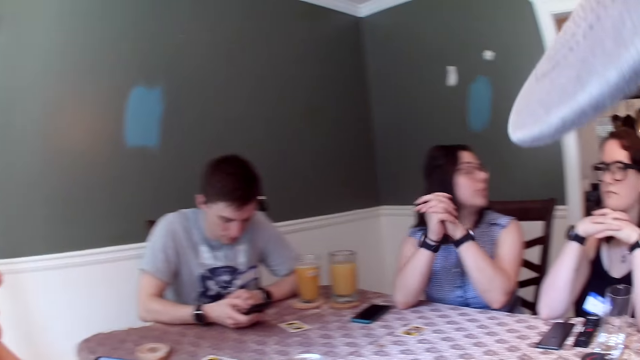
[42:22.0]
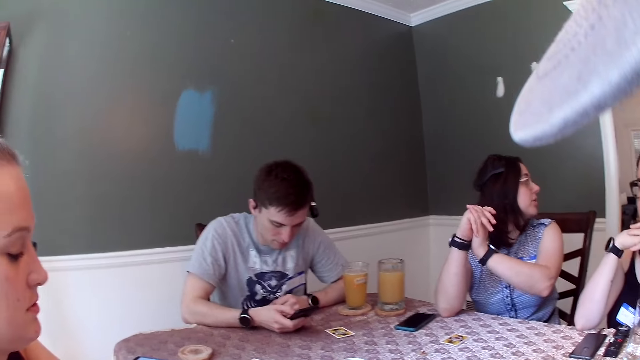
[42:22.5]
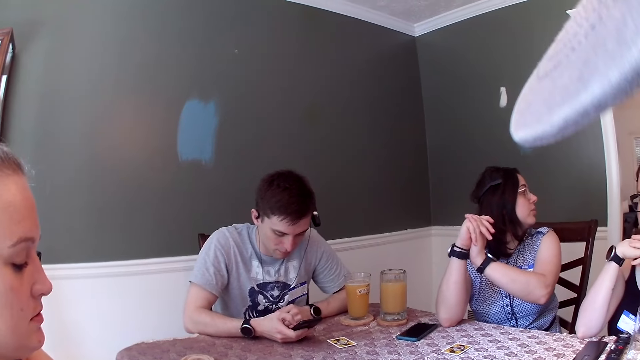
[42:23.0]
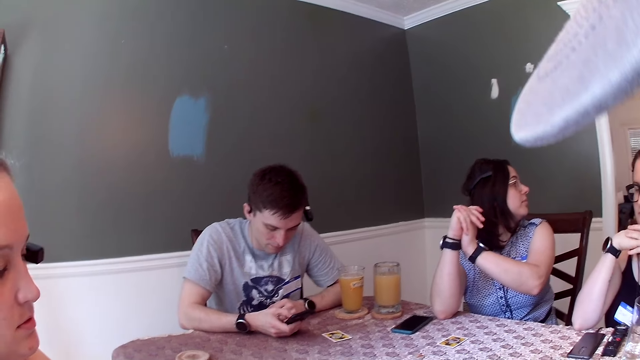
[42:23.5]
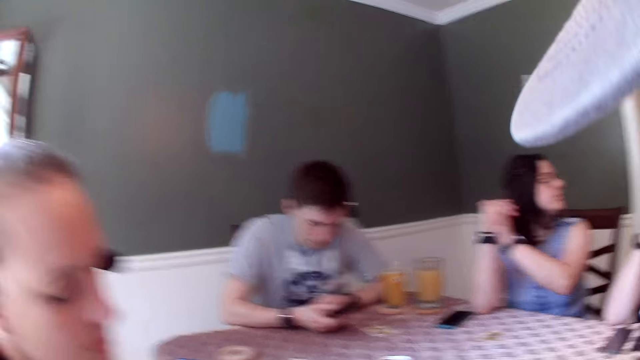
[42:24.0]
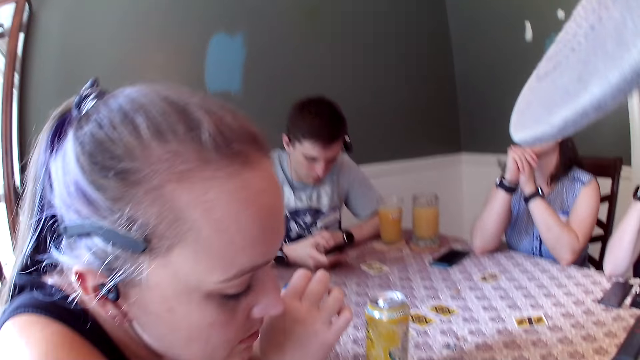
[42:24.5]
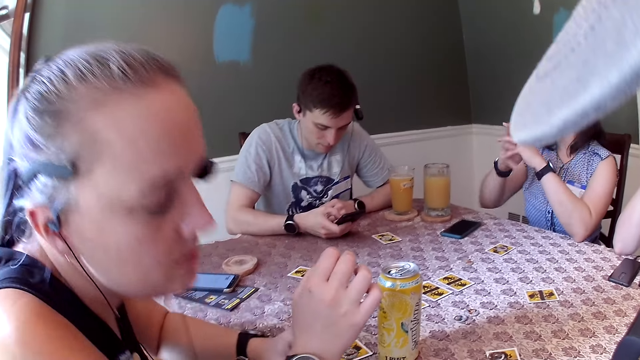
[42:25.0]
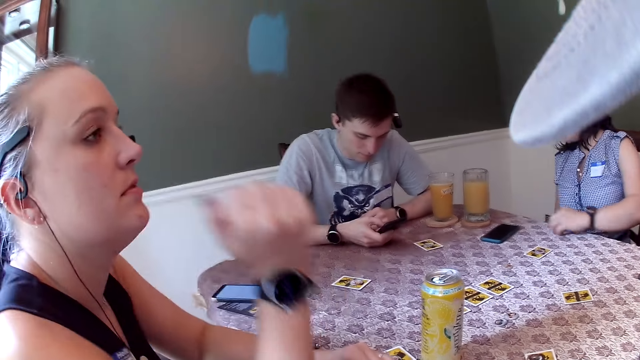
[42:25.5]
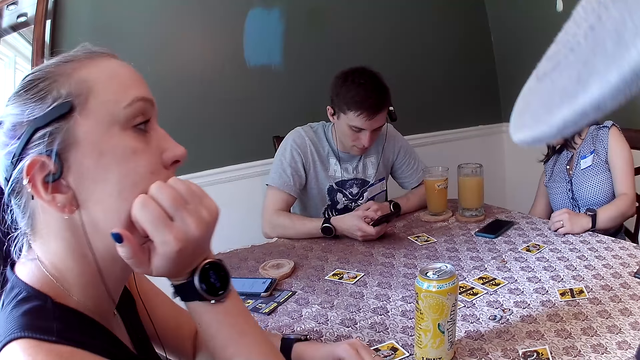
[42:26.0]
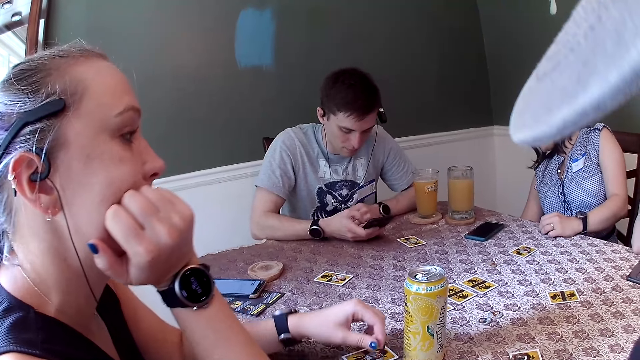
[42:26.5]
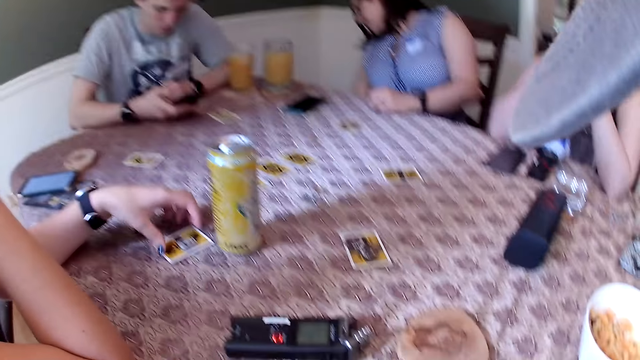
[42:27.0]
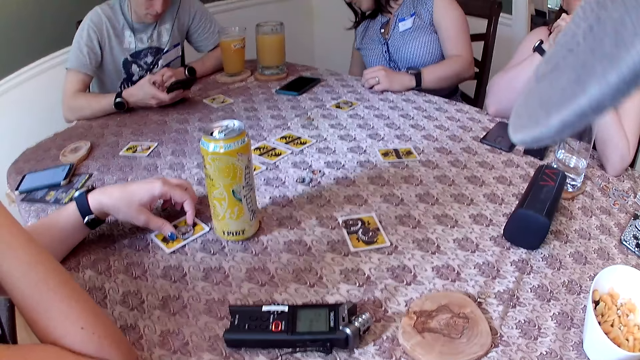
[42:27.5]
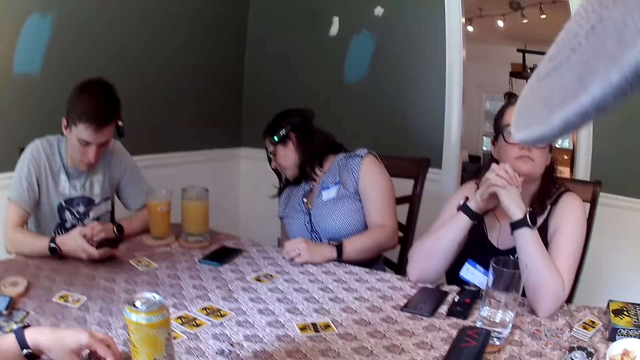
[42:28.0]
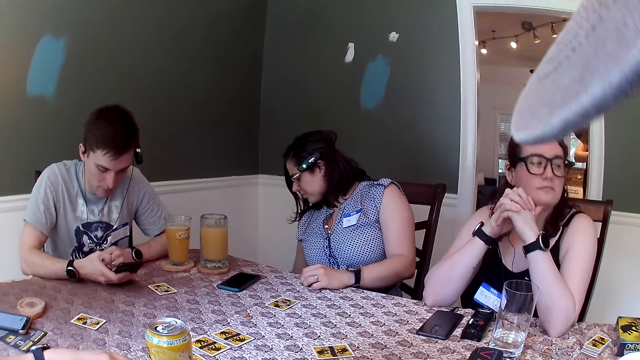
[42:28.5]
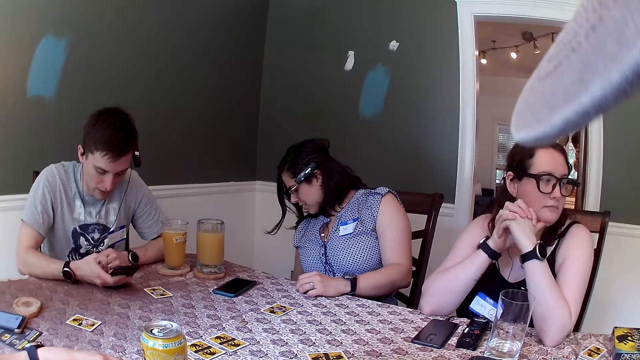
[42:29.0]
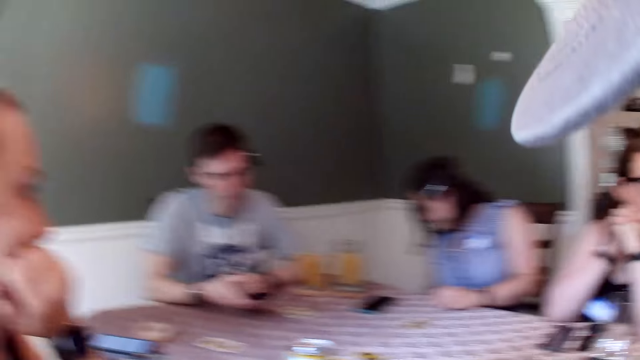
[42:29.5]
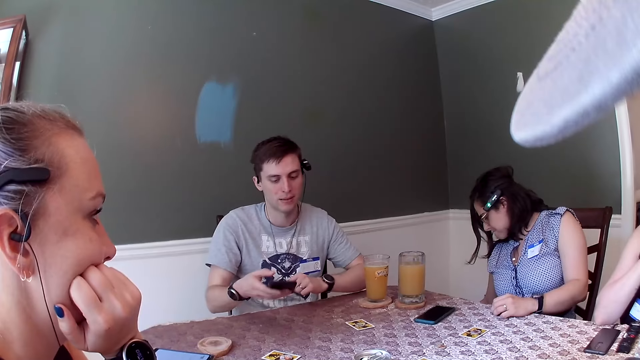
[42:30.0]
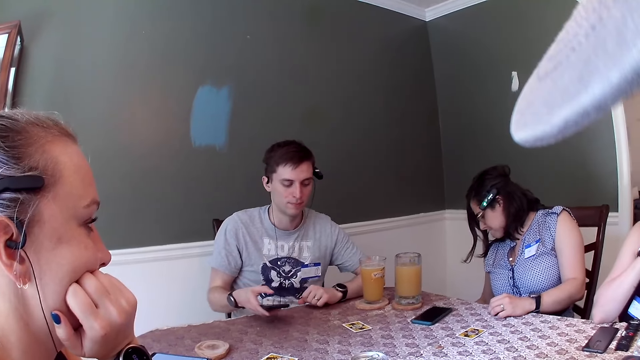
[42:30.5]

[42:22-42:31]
The woman talks to the man. Another woman rests her chin on her left hand and touches a card on the dining table with her left hand.

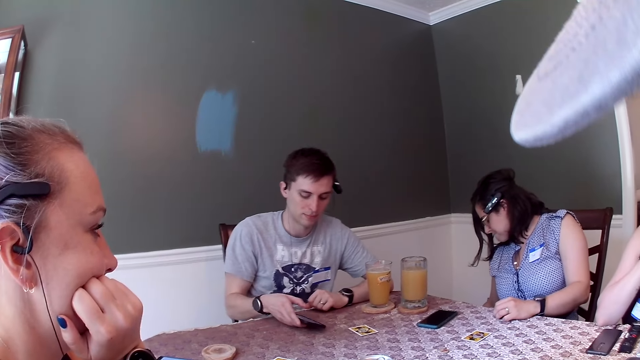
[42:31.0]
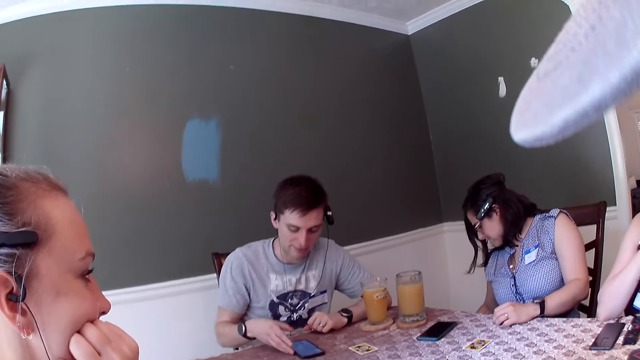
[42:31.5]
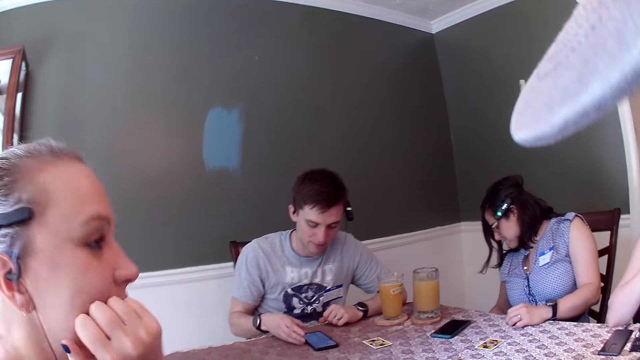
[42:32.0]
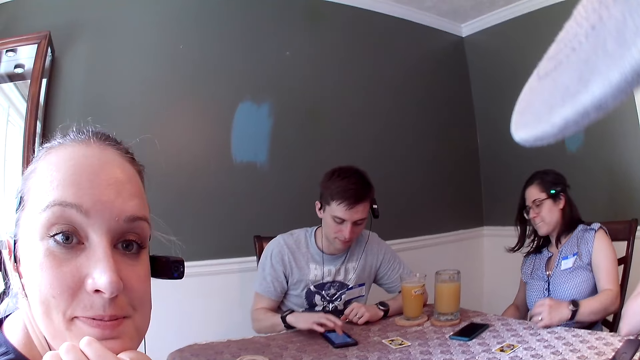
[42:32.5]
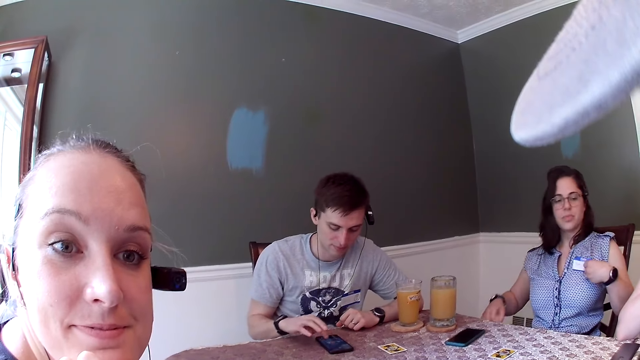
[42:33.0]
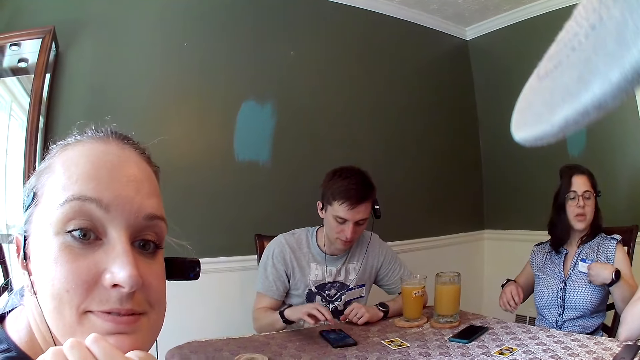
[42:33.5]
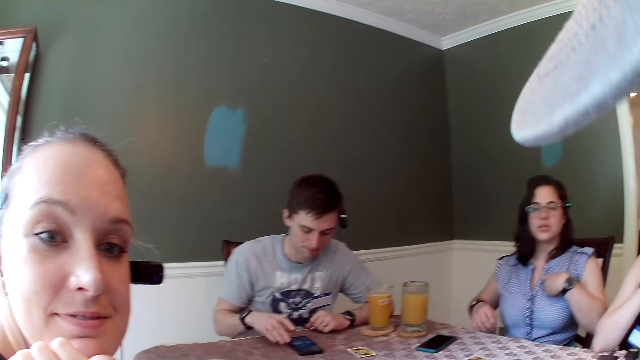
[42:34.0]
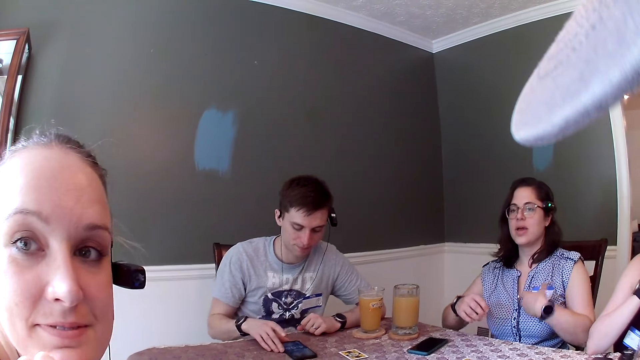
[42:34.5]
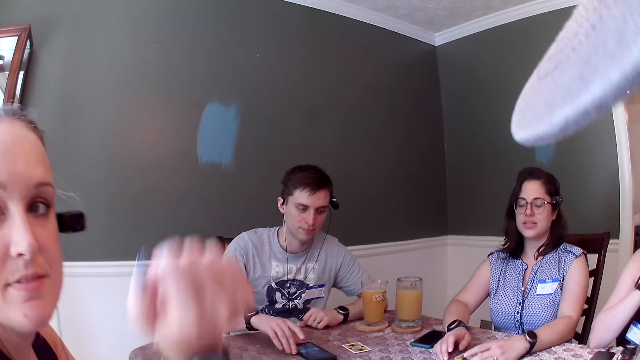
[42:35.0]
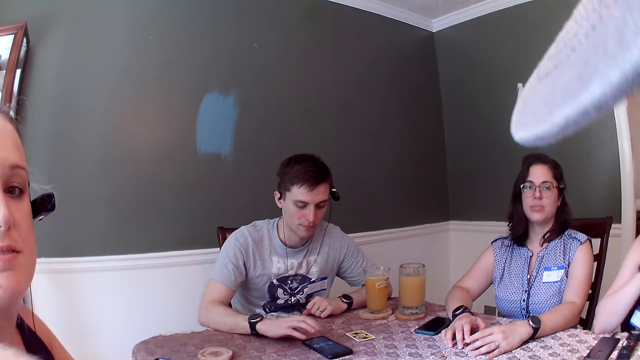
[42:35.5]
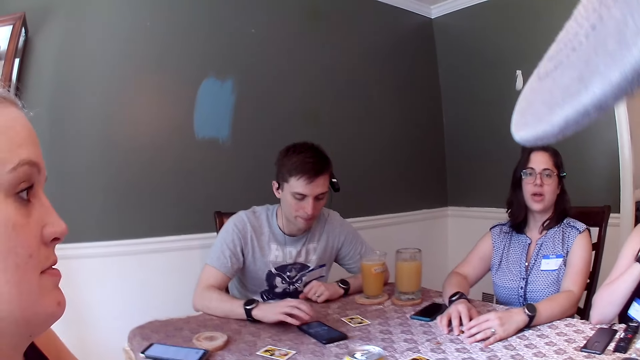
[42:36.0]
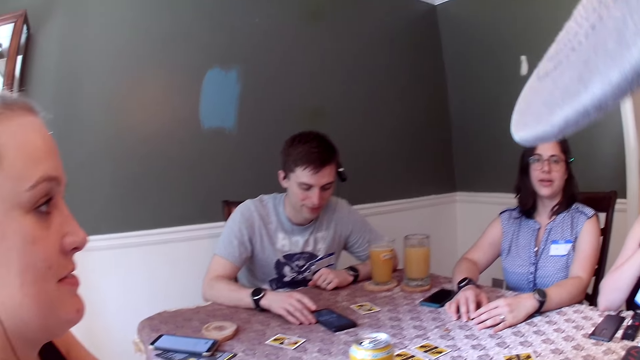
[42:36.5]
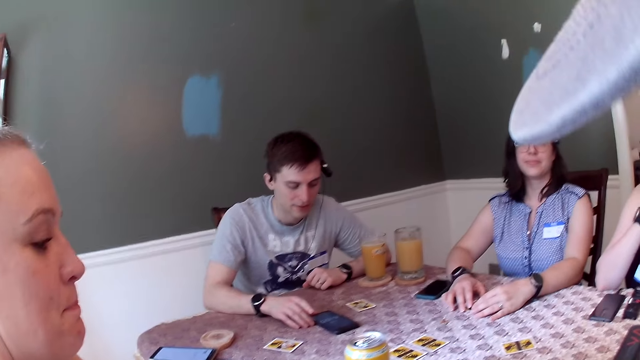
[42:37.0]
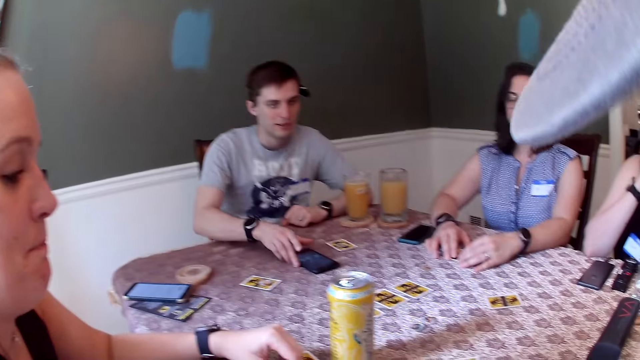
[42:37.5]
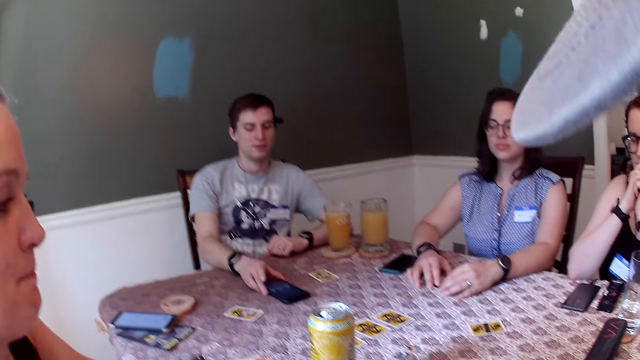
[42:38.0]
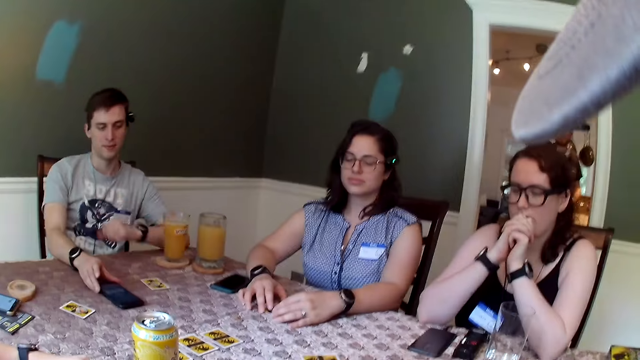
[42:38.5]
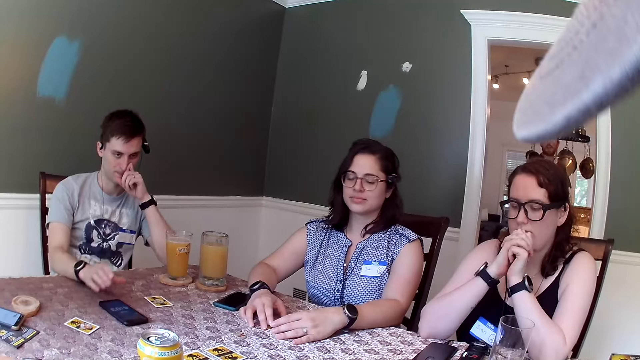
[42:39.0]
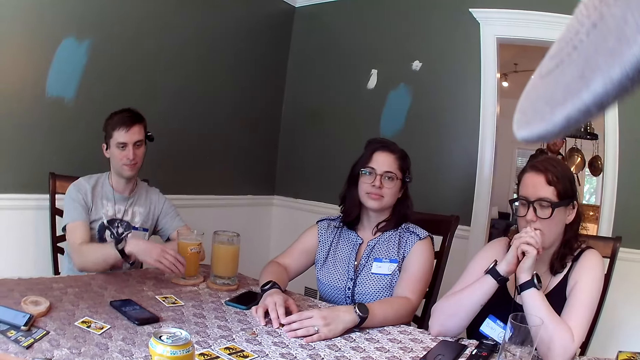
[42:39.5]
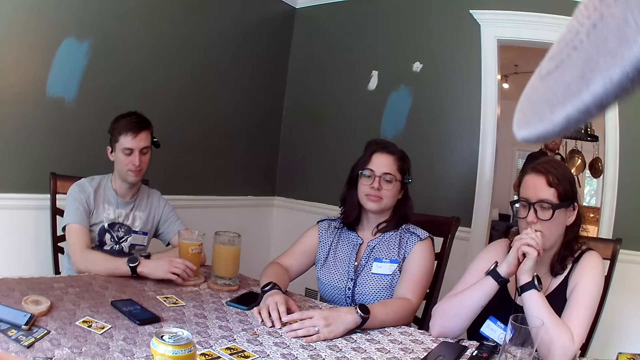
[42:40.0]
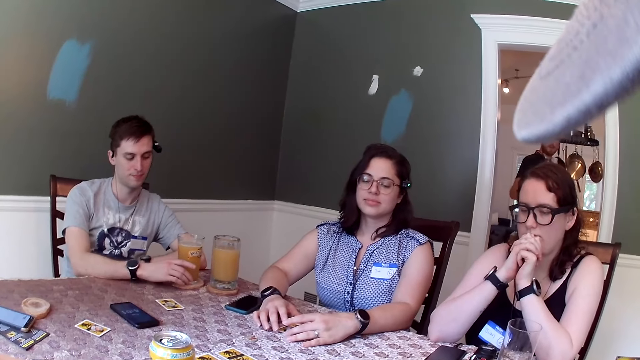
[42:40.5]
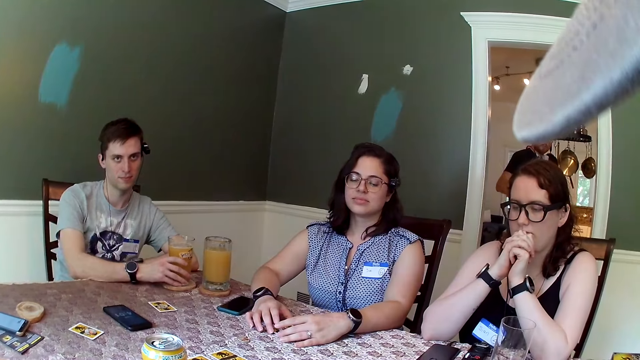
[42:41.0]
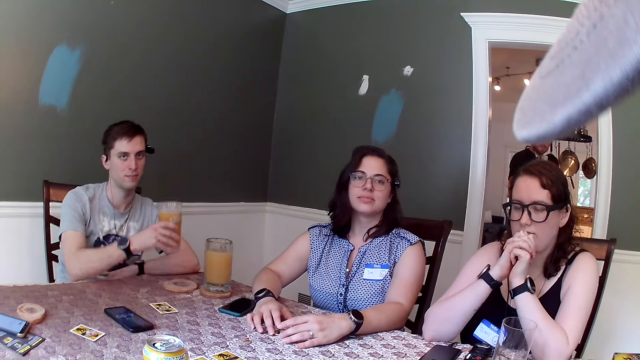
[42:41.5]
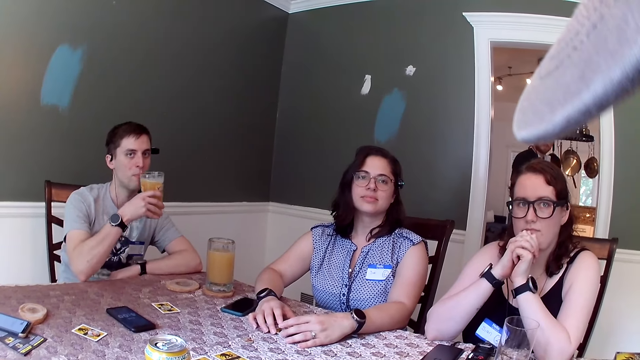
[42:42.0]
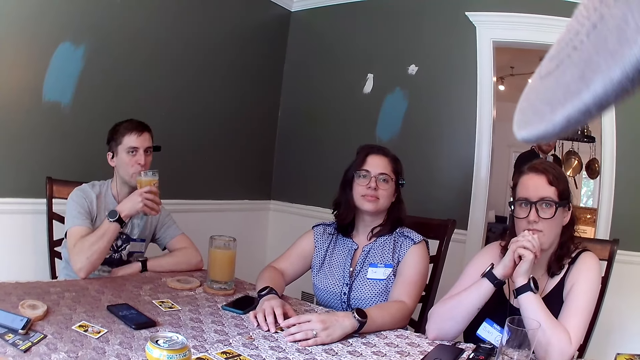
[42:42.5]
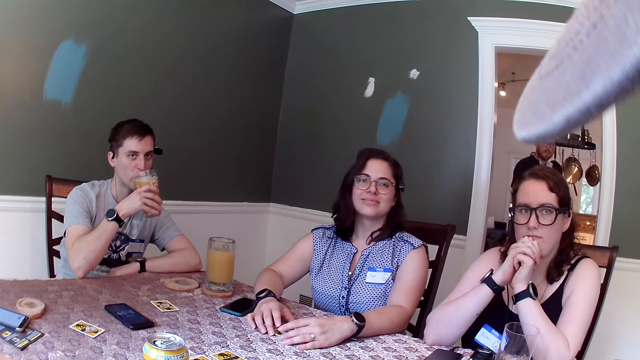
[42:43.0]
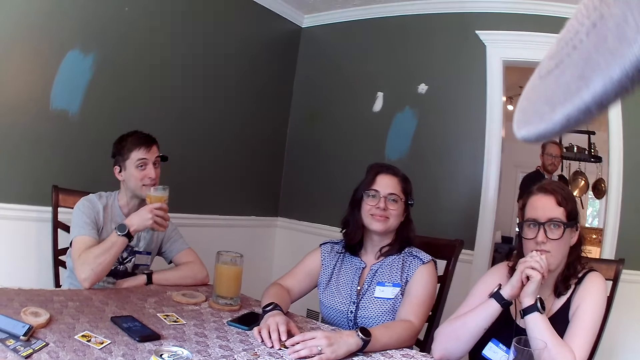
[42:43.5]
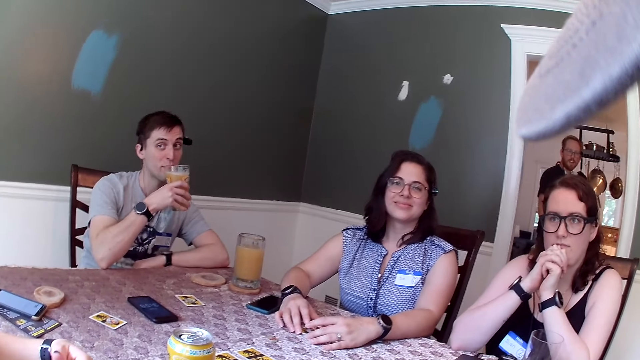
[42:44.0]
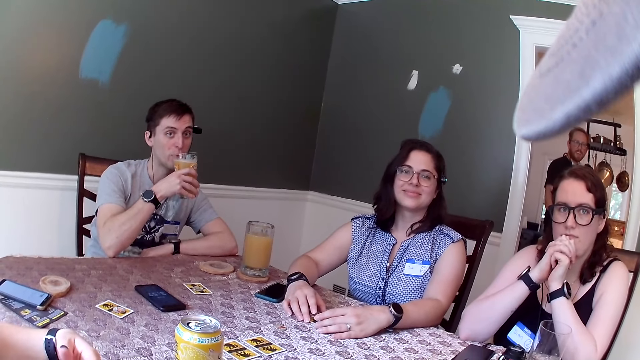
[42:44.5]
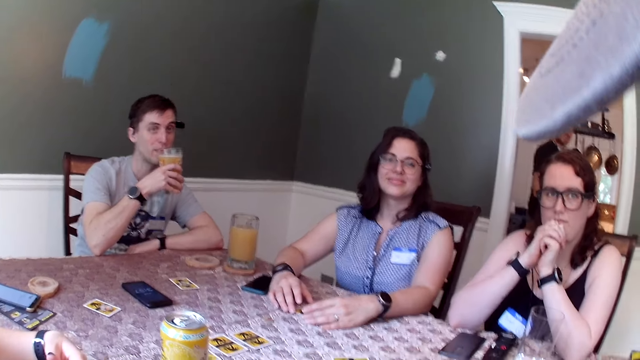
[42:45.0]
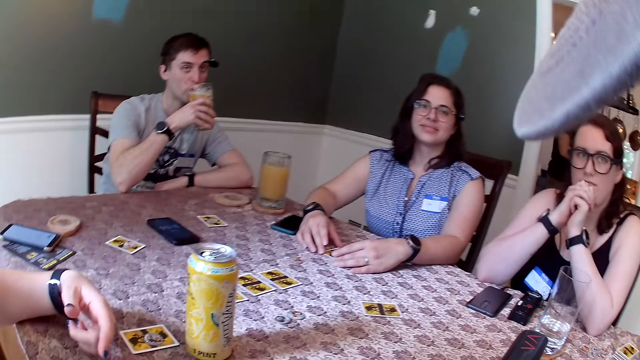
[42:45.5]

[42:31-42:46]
The man drops his phone on the dining table with his right hand and talks to the group of people. The man presses the phone on the dining table with his right hand. The woman adjusts her blouse with her left hand. The man moves the phone on the dining table with his right hand. The woman drops both hands on the dining table. The man presses the phone on the dining table with his right hand, touches the phone on the dining table with his right hand, and touches his nose with his left hand. The man picks up the glass of juice from the dining table with his right hand. The camera wearer talks with the group of people. The man drinks from the glass of juice with his right hand.
